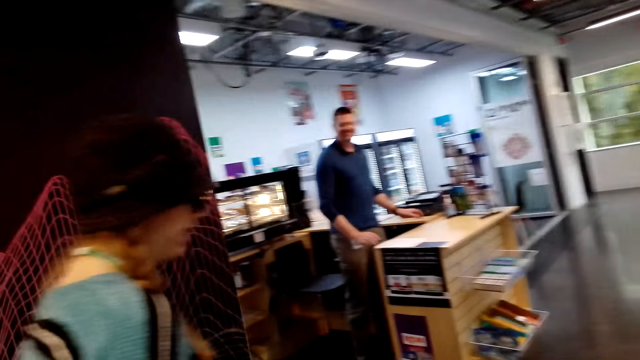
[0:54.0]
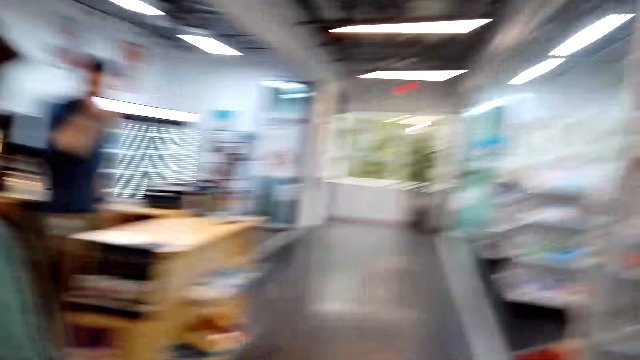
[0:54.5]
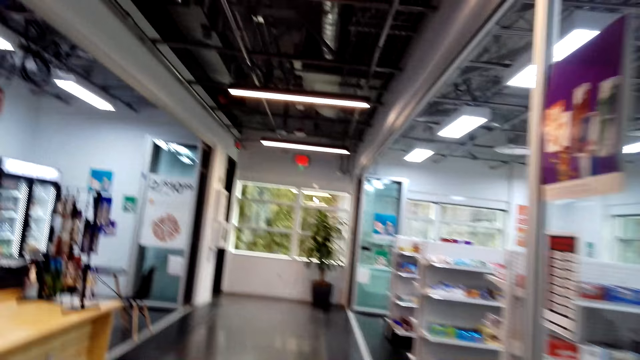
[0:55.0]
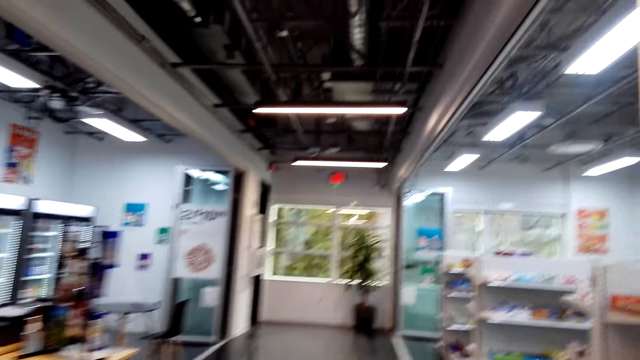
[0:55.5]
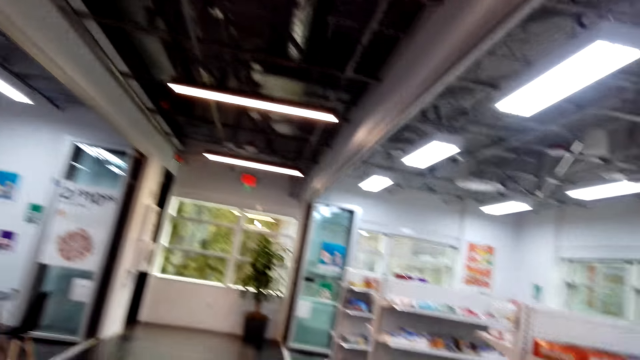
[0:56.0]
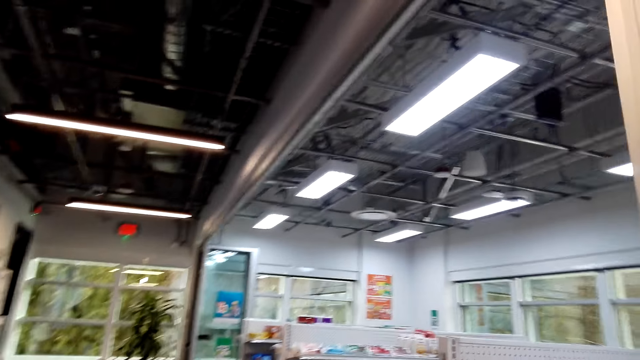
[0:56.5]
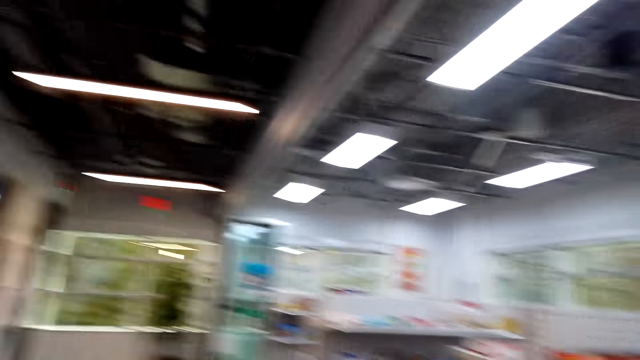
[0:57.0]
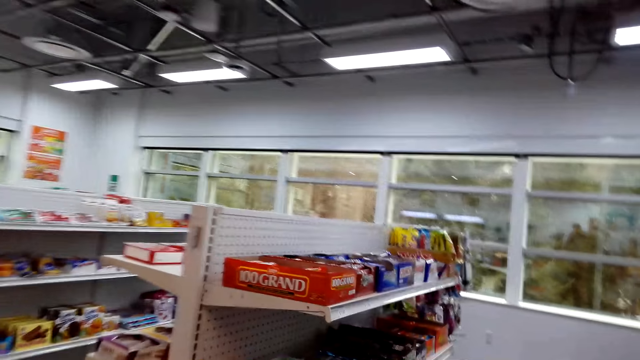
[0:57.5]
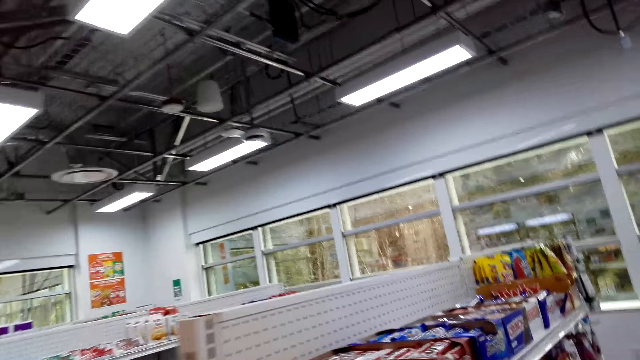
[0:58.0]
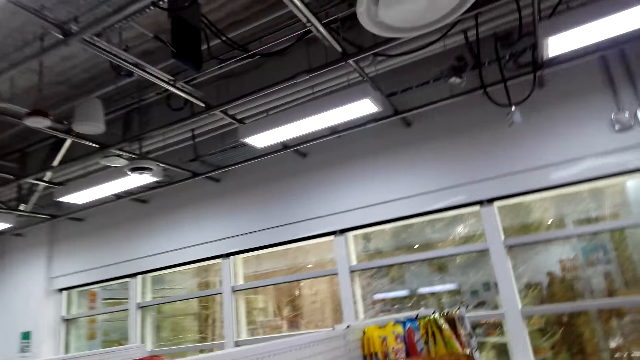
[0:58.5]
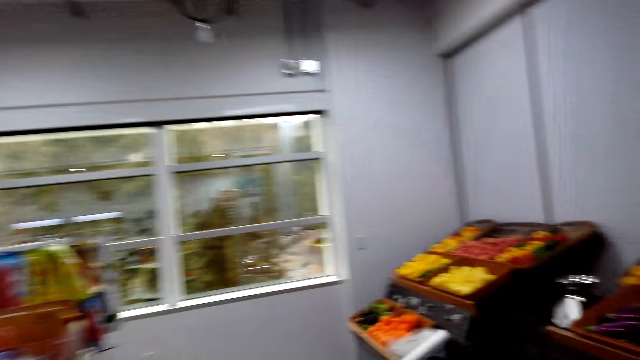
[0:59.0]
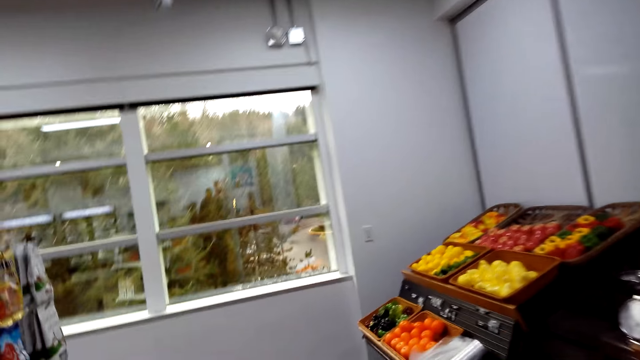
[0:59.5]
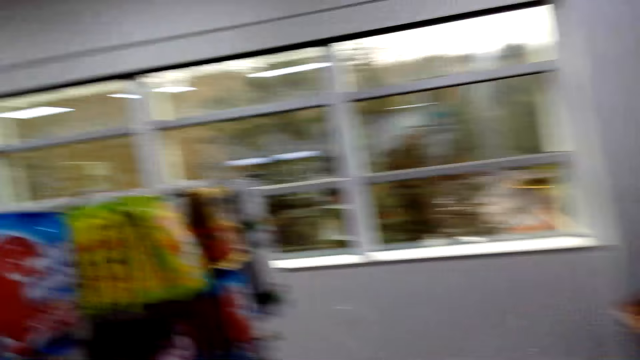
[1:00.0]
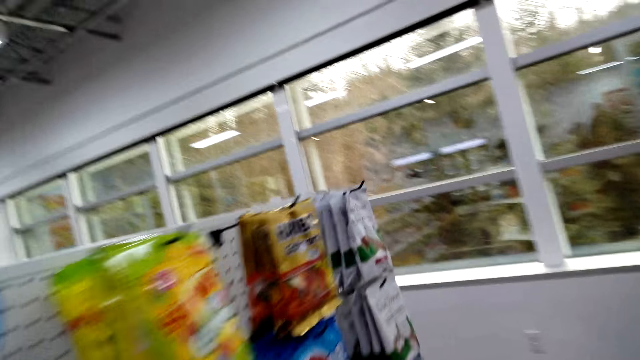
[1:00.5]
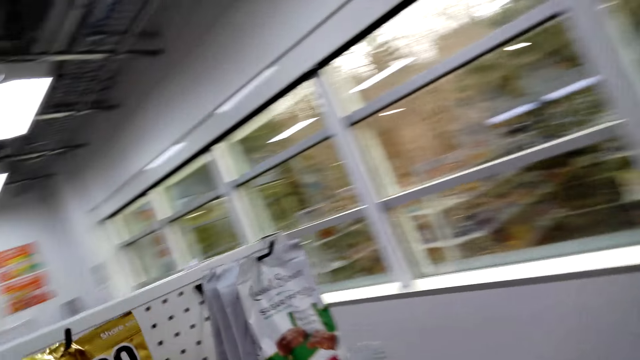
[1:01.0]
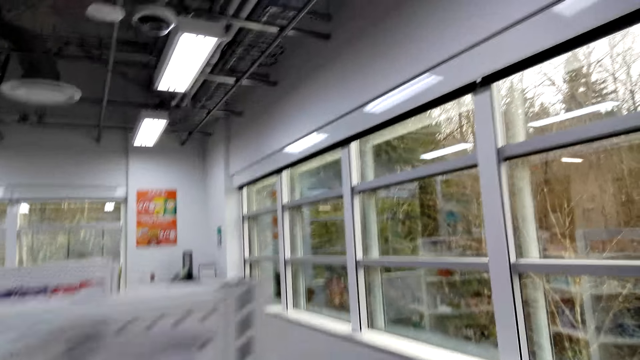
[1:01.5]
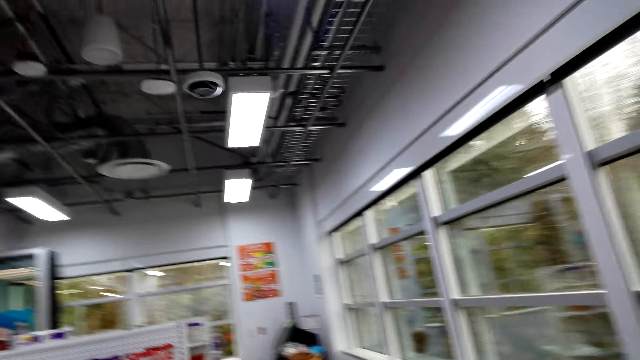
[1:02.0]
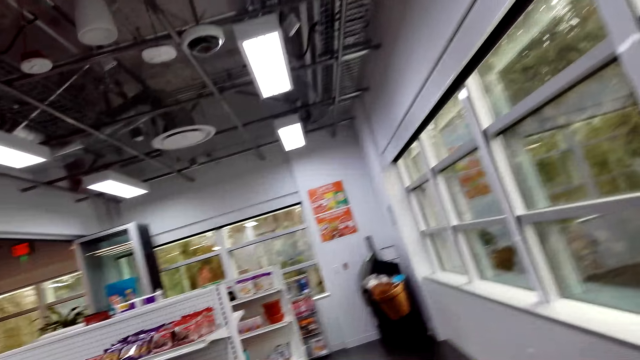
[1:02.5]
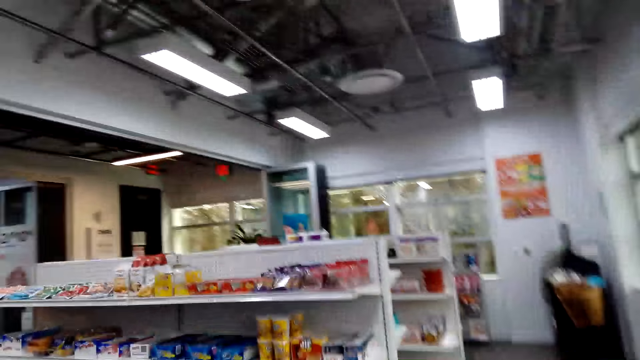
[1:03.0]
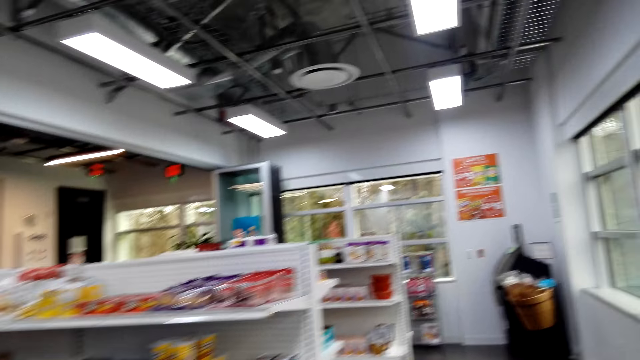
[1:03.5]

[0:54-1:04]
The man stands near a counter. The camera wearer walks alongside the lady.

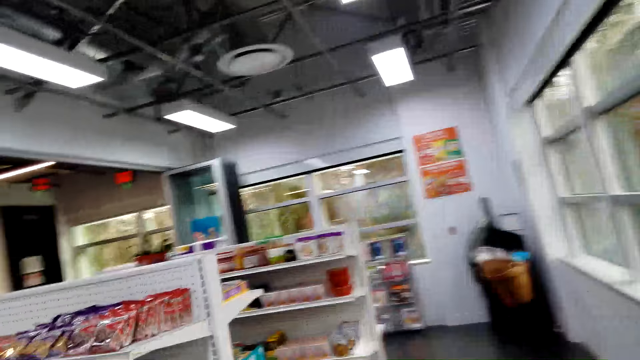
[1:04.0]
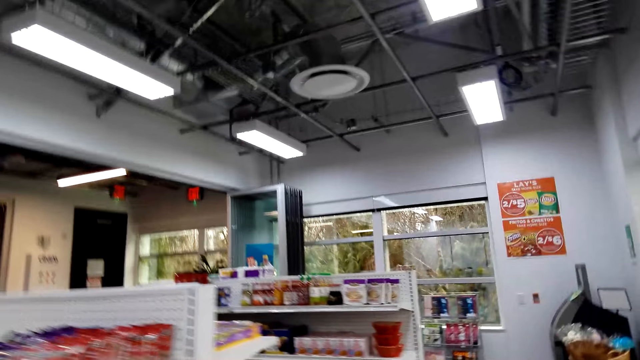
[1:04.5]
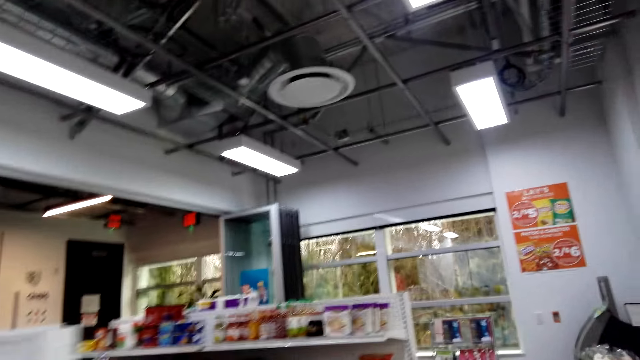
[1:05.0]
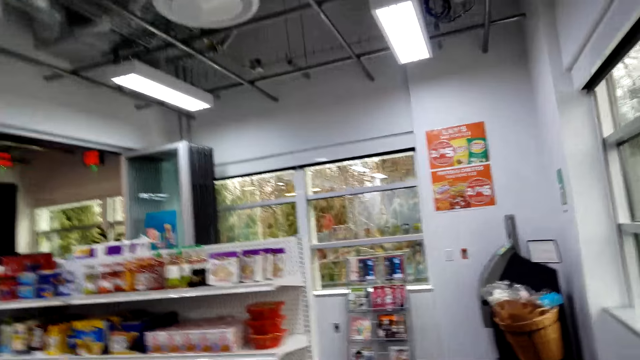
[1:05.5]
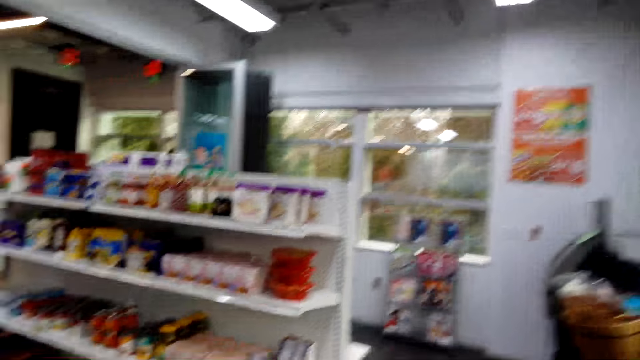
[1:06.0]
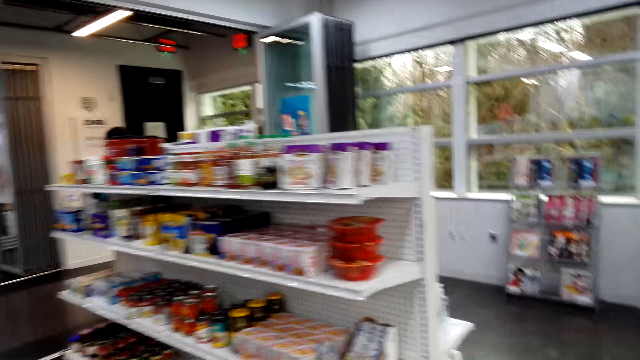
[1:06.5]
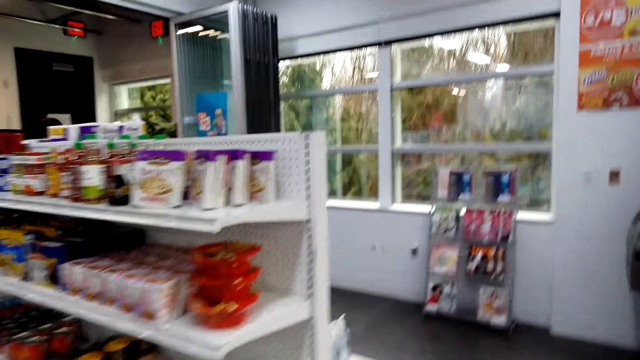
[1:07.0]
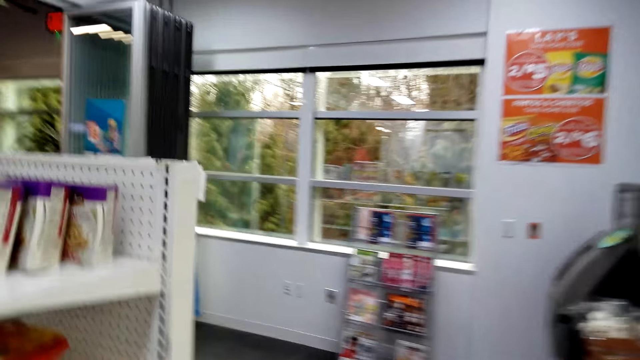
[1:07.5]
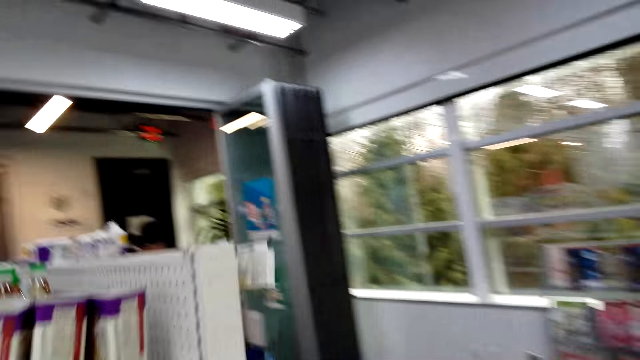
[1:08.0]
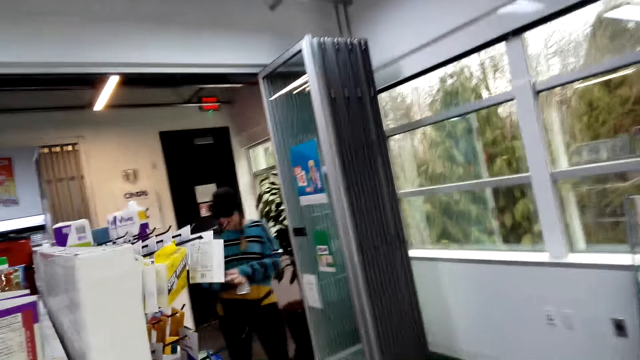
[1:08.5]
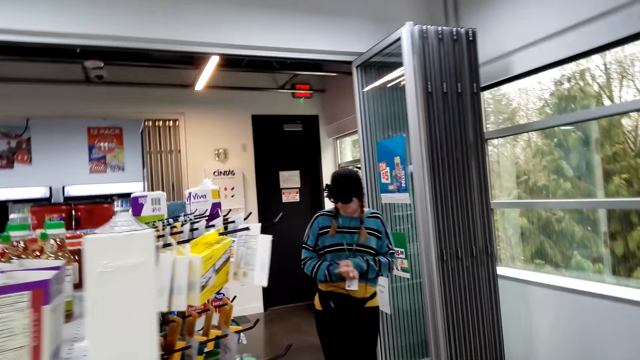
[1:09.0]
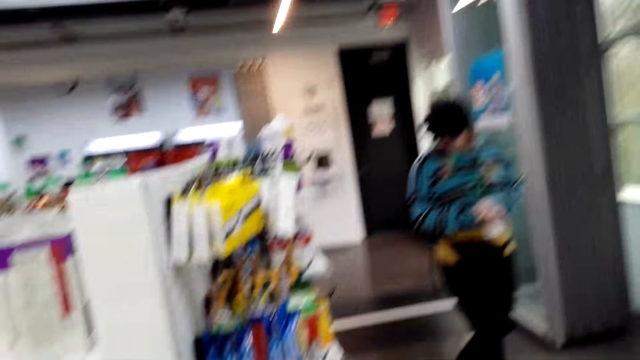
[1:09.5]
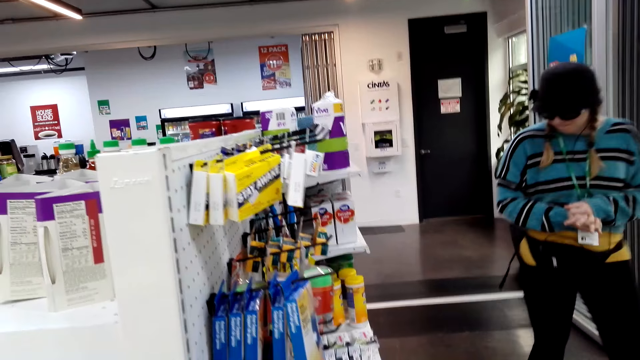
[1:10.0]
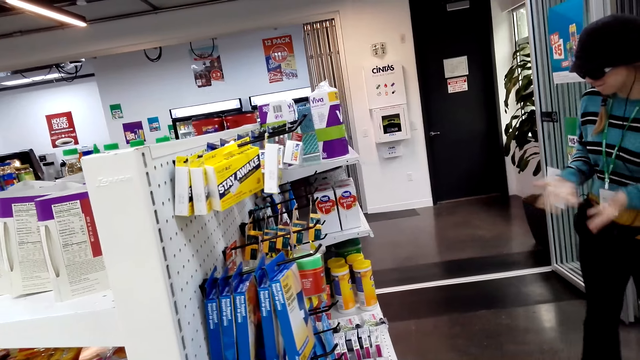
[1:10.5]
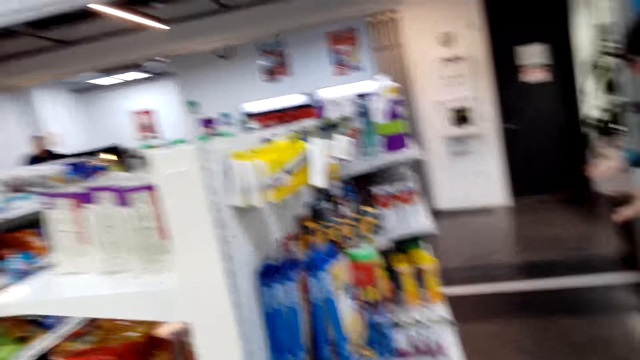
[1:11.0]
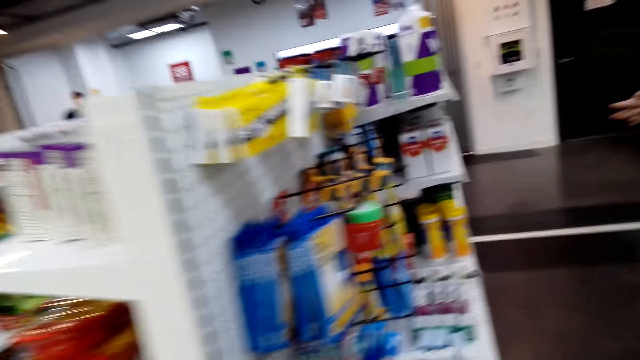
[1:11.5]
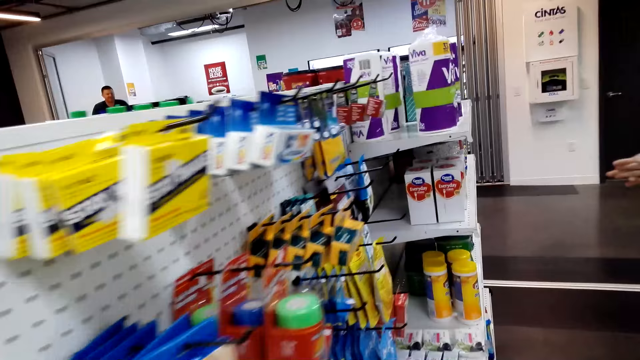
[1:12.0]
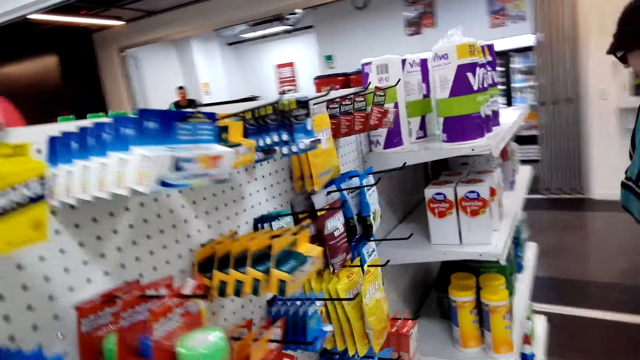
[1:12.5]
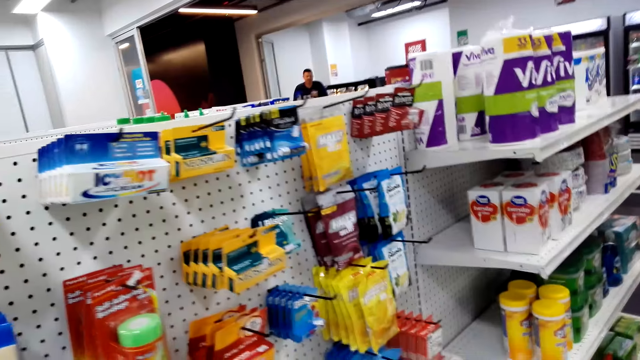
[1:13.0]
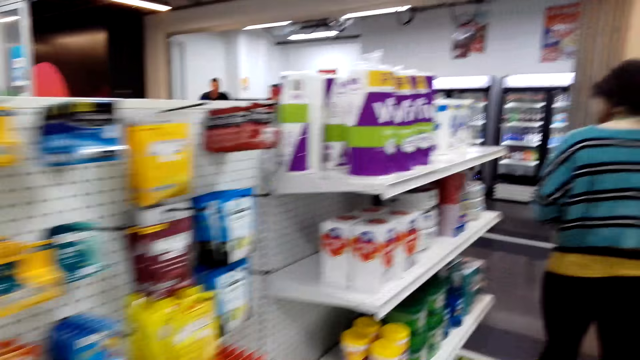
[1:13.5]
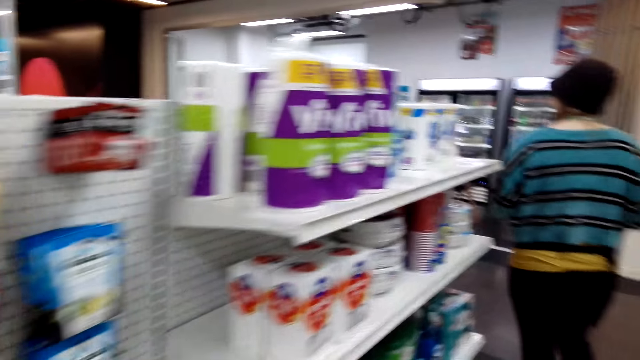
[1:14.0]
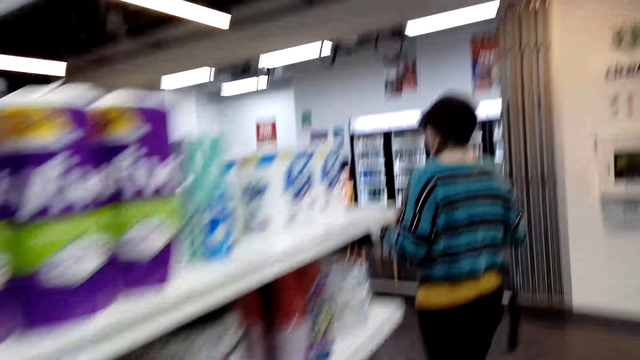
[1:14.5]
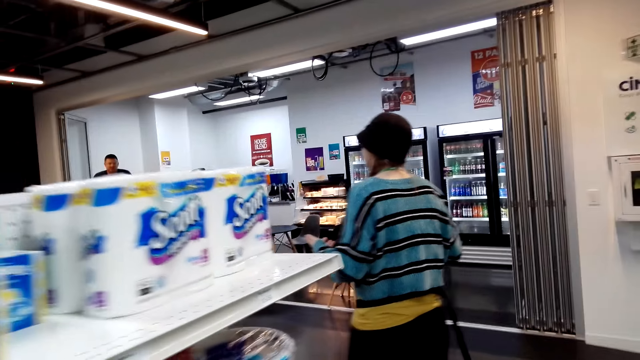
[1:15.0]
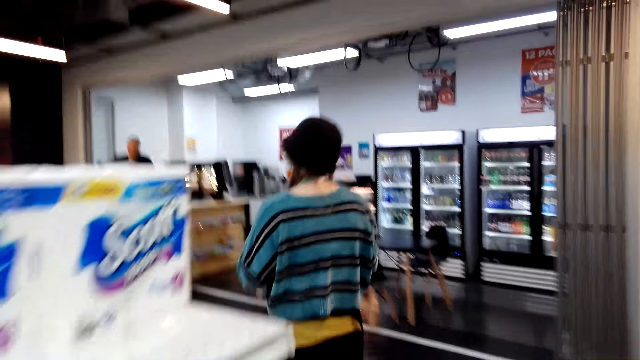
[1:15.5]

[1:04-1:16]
The camera wearer walks in the shop. The lady looks at a sachet. The camera wearer walks in the supermarket.
